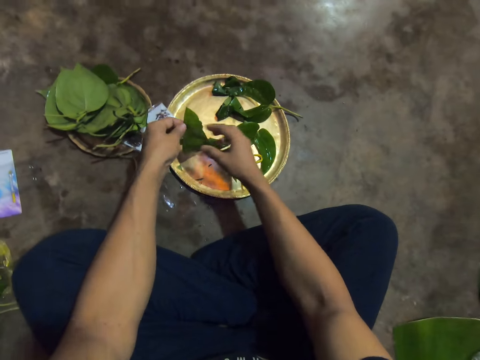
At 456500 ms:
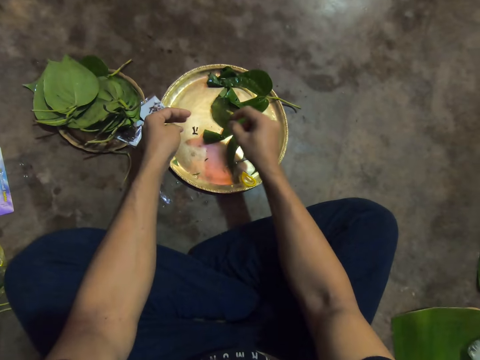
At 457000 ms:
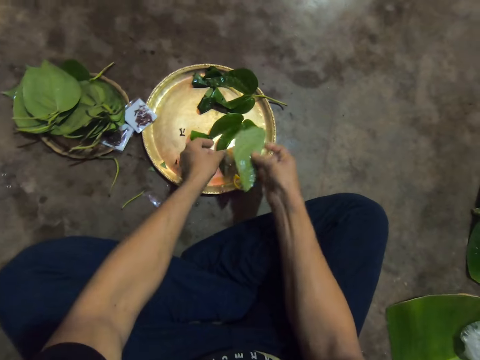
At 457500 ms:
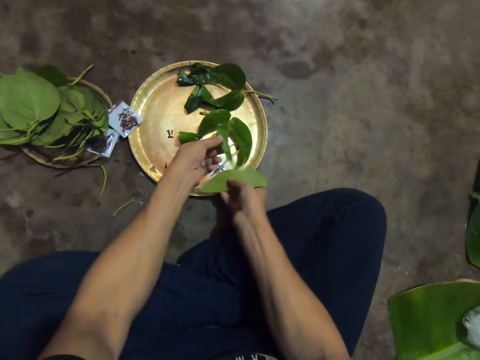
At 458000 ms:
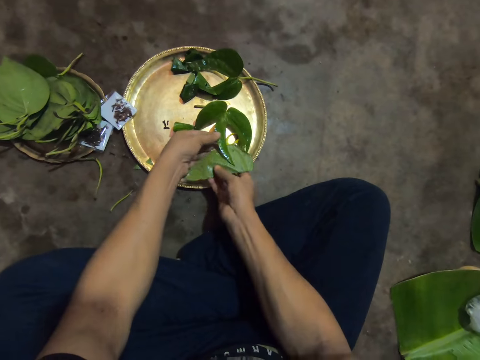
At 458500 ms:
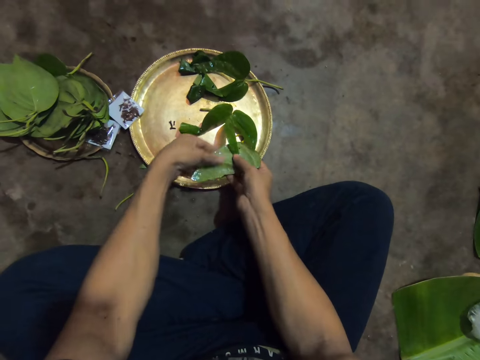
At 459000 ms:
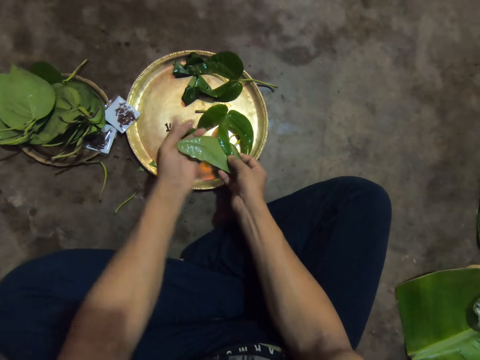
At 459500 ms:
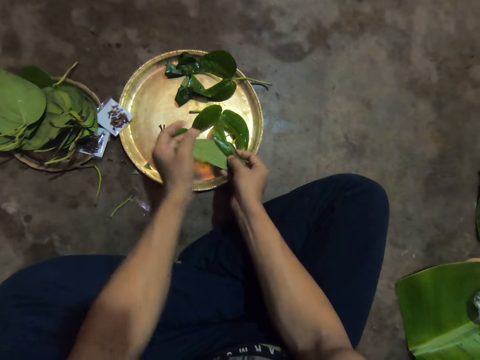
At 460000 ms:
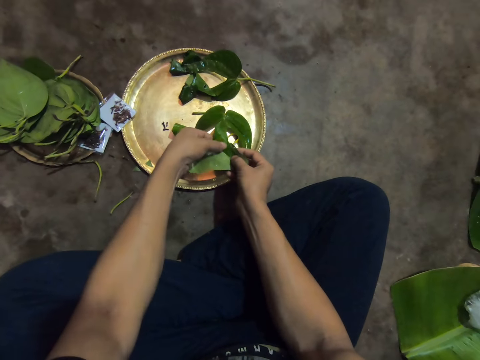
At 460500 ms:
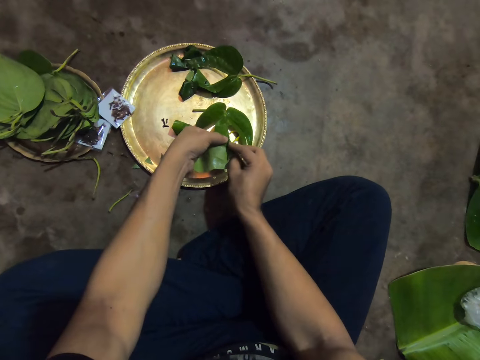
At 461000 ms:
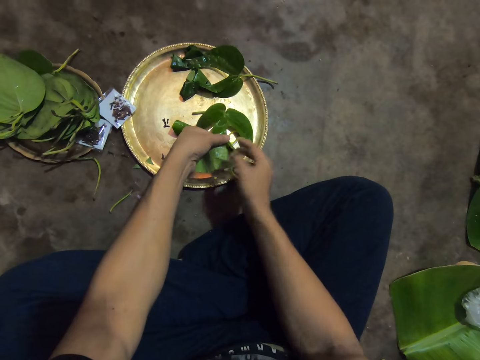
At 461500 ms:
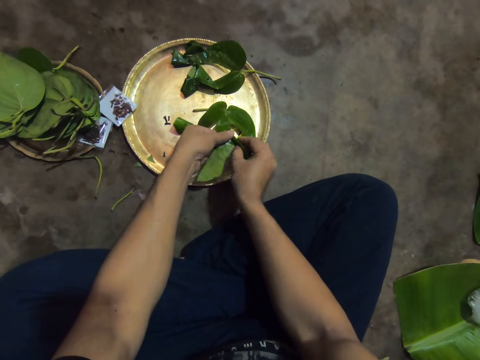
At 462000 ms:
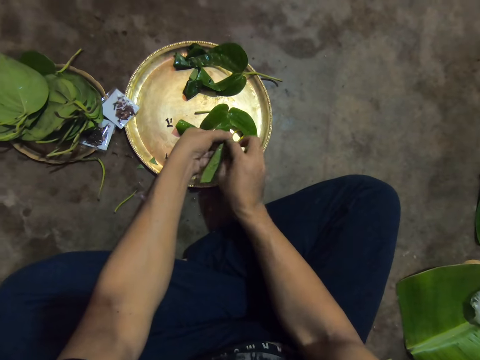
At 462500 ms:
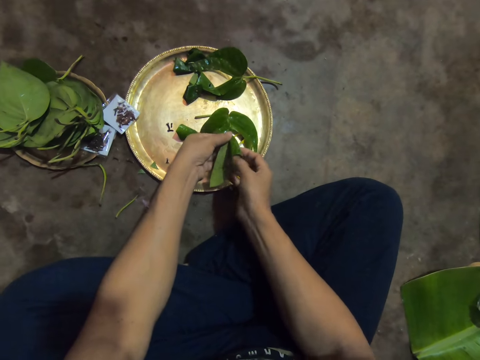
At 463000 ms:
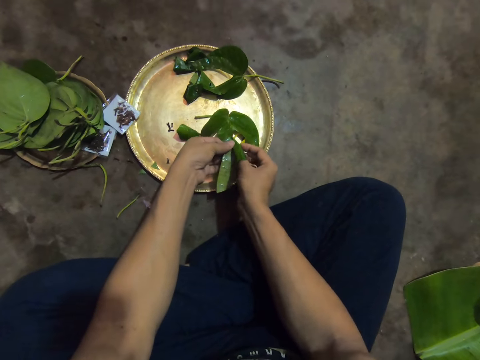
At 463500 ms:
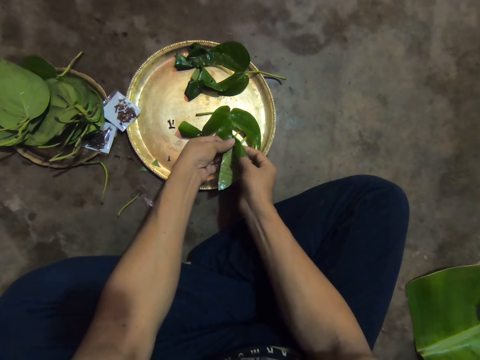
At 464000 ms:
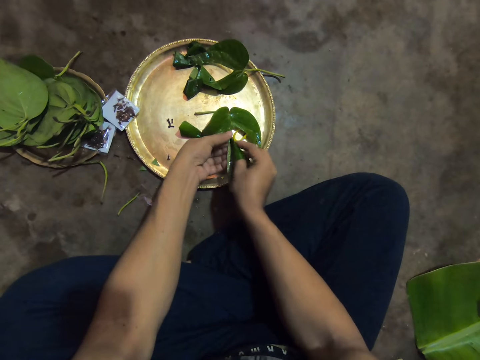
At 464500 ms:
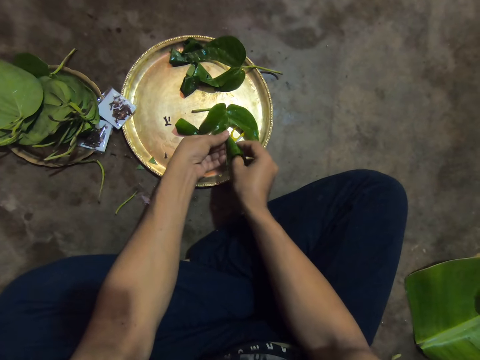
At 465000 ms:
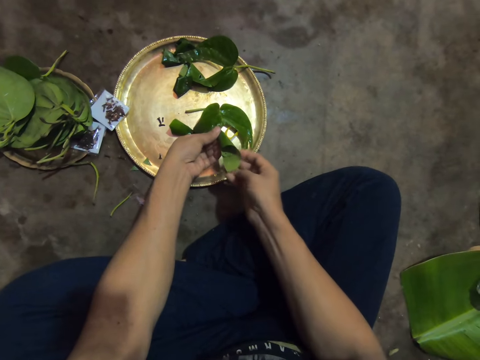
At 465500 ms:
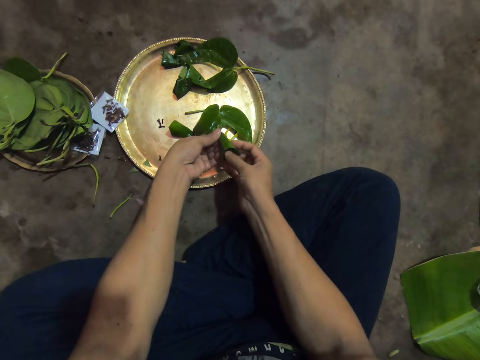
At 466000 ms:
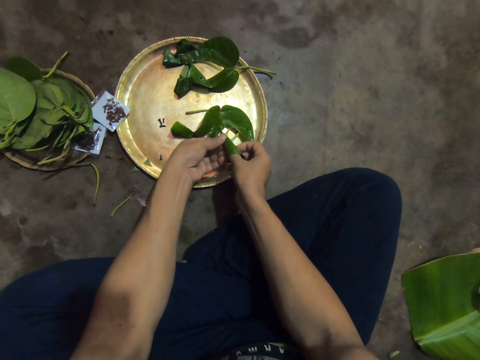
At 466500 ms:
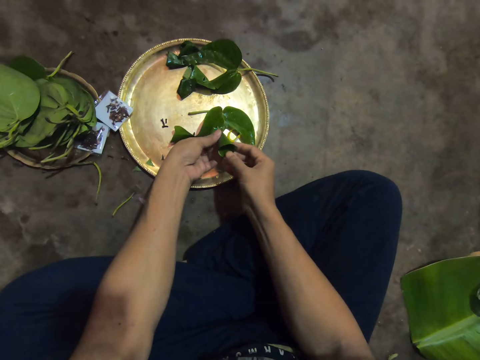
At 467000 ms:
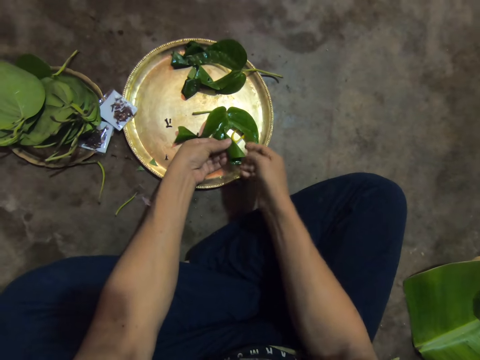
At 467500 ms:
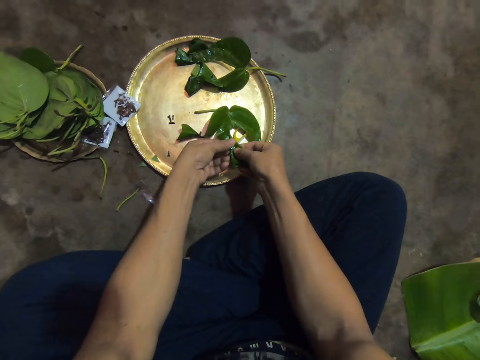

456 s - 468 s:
The camera wearer passes the piece of leaf from his left hand to his right hand. He holds the piece of leaf on the tray with his left hand. He rolls the piece of leaf and the leaf together with both hands. He folds the leaf.

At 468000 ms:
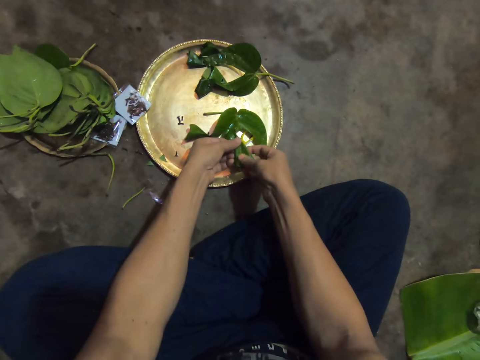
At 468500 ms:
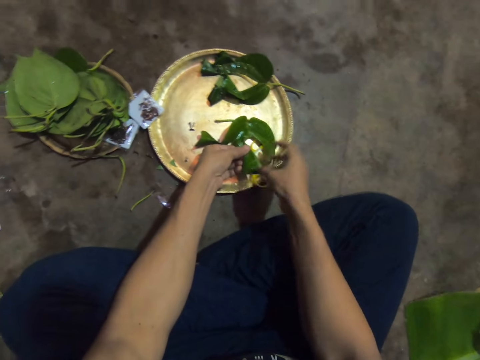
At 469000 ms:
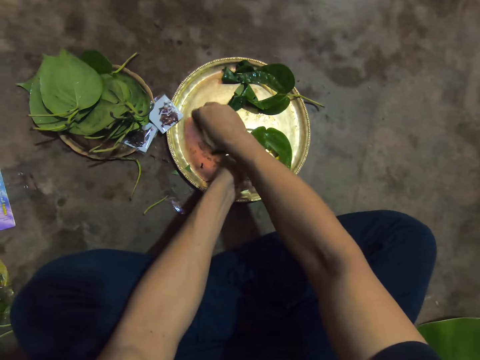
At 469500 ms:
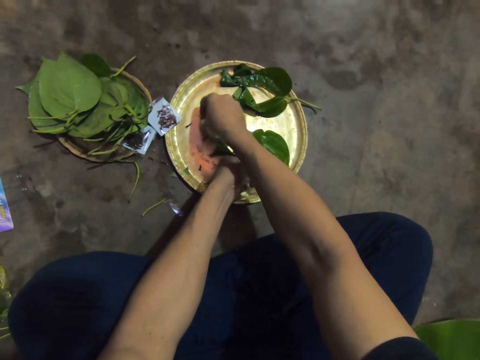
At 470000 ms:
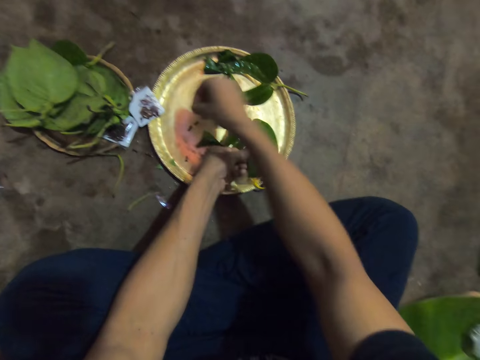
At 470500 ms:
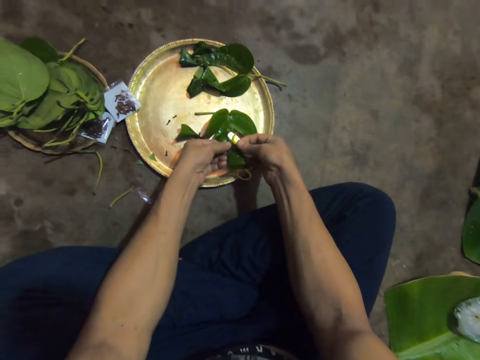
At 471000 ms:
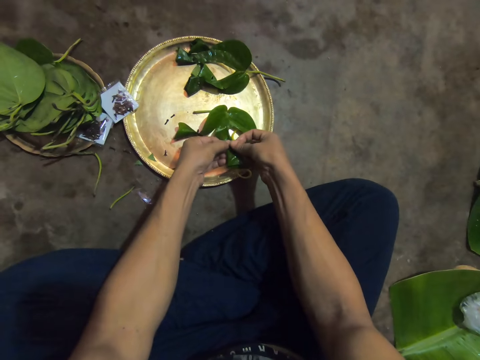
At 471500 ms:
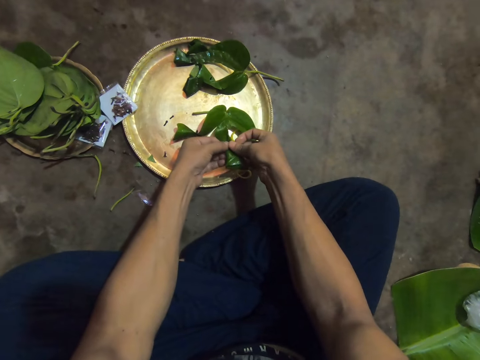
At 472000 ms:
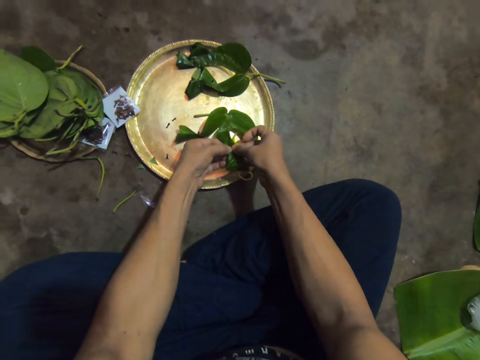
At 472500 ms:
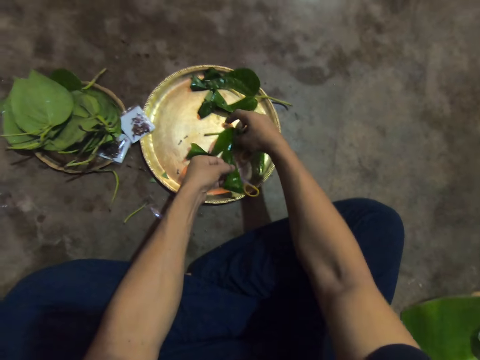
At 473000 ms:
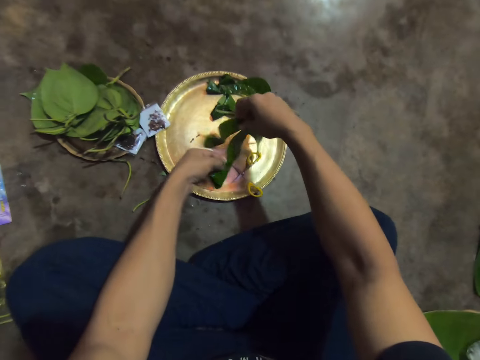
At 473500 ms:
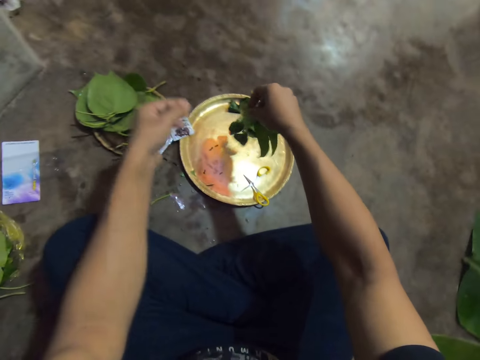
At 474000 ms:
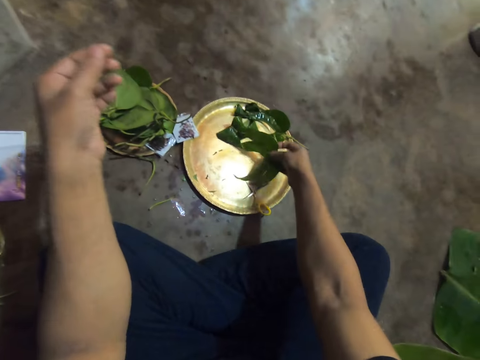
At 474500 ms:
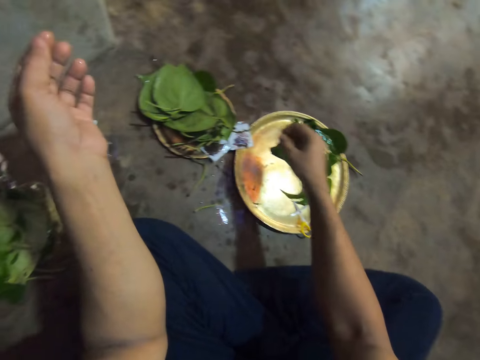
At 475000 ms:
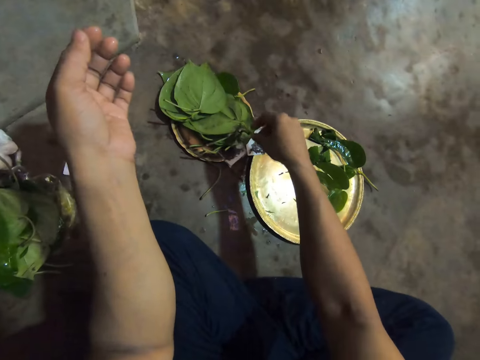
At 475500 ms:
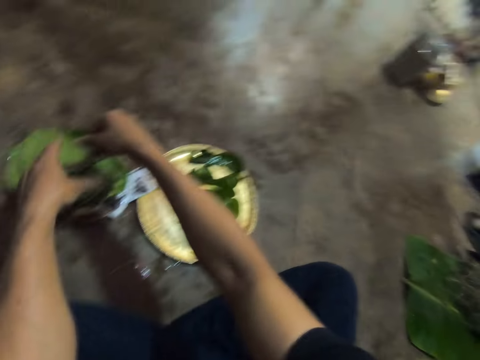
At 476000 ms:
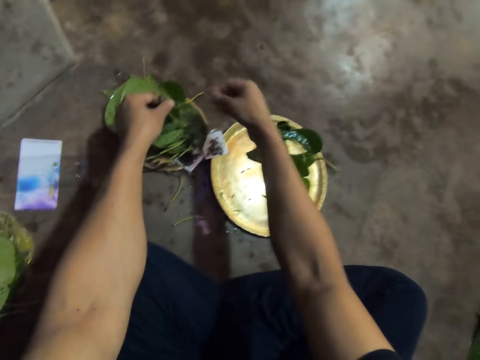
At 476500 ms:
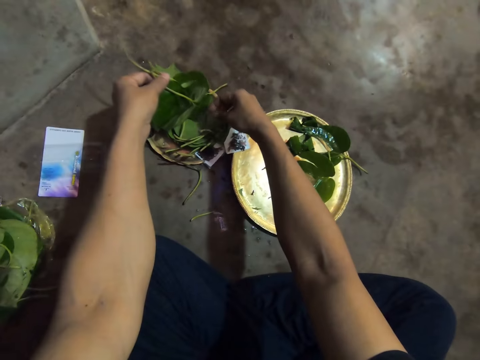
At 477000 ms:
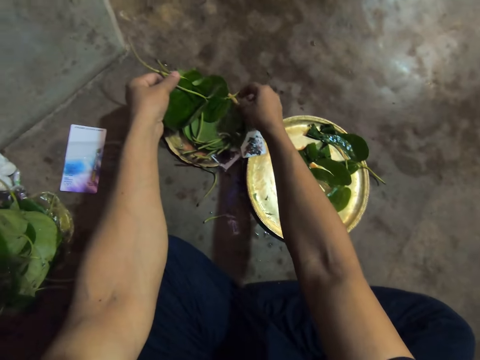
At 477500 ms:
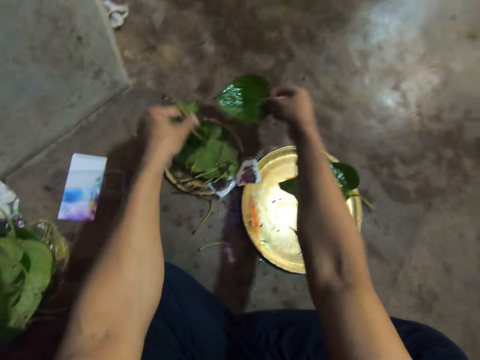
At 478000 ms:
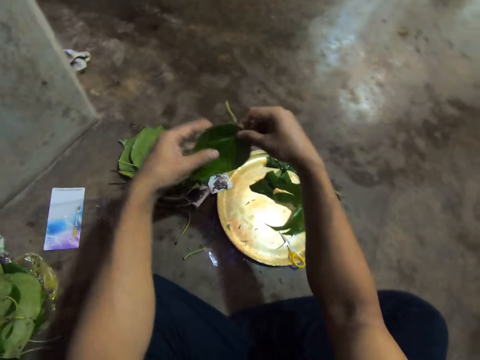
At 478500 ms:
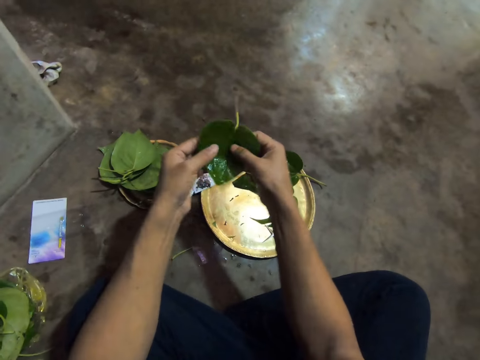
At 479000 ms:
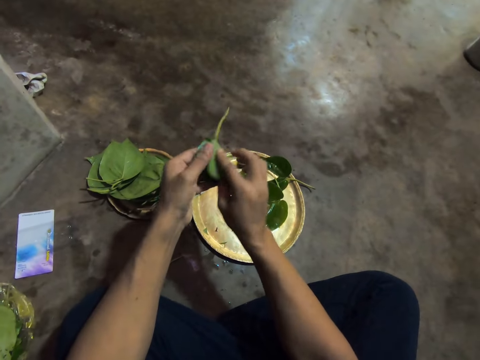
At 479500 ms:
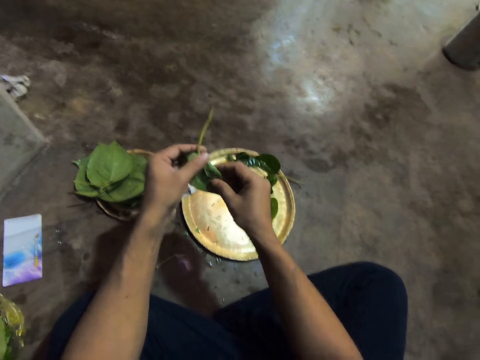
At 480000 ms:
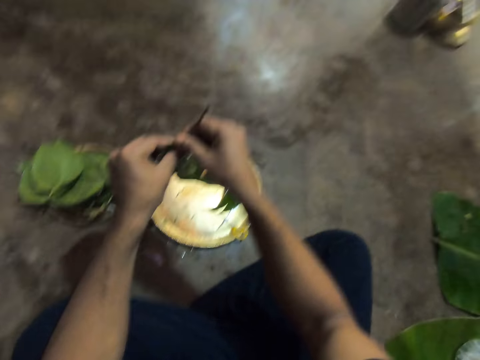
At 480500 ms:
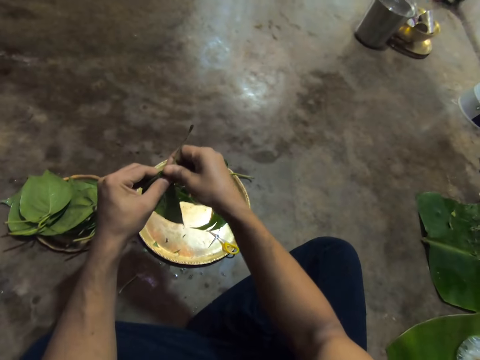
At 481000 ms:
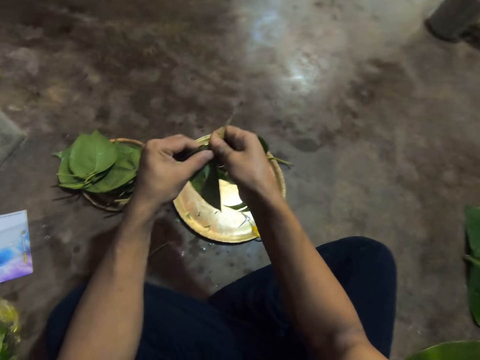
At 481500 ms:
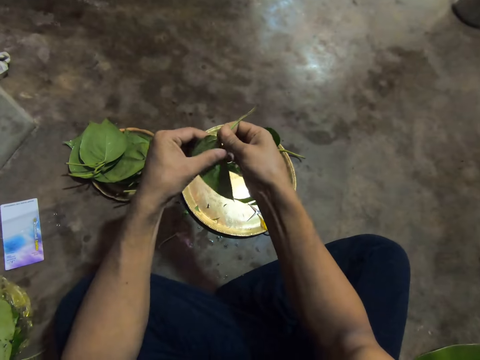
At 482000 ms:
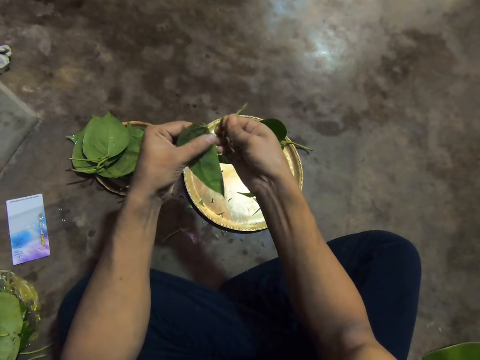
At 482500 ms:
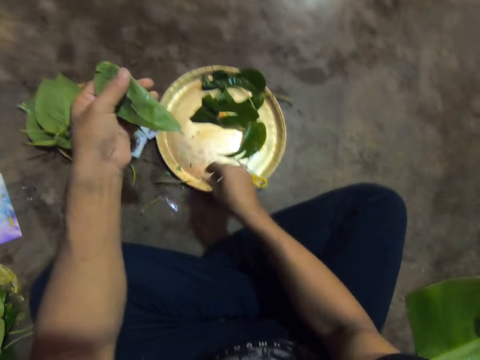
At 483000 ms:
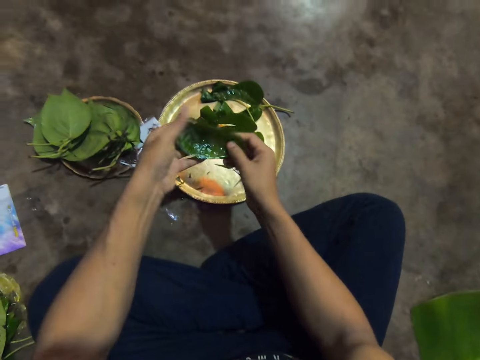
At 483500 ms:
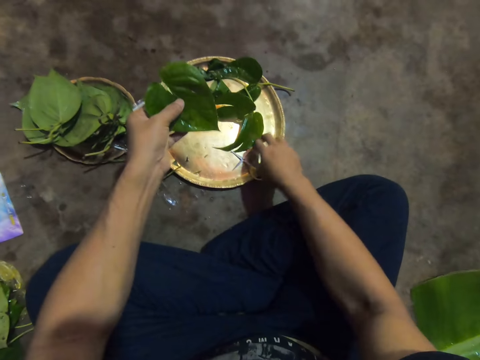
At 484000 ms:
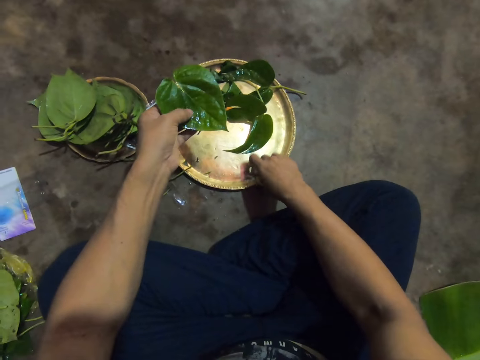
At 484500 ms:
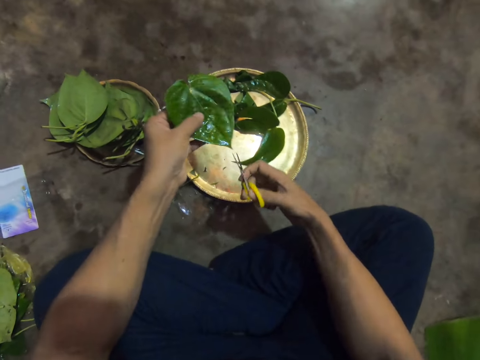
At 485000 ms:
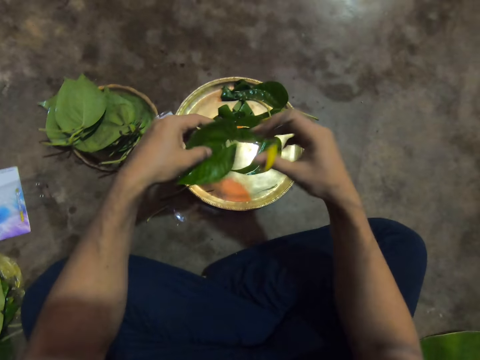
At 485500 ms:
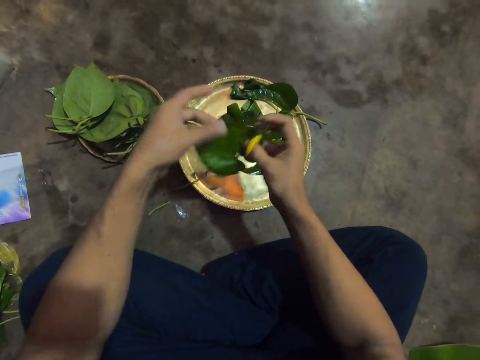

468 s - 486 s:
The camera wearer holds the leaf with his left hand. He picks a pin from the tray with his right hand. He pins the piece of leaf to the leaf with the pin in his right hand. He picks the leaf from the tray with his right hand. He places the leaf on the tray with his right hand. He raises some leaves on the pile of leaves with his right hand. He passes the leaves from his right hand to his left hand. He picks a leaf from the pile of leaves with his right hand. He drops the leaves in his left hand on the pile of leaves with his left hand. He folds the leaf with both hands. He cuts the stalk of the leaf with his right hand. He drops the stalk of the leaf to the ground with his right hand. He unfolds the leaf with both hands. He holds the leaf with his left hand. He picks the pair of scissors from the tray with his right hand. He passes the leaf from his left hand to his right hand.
